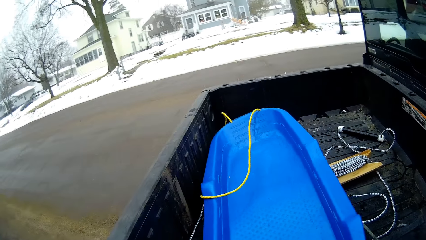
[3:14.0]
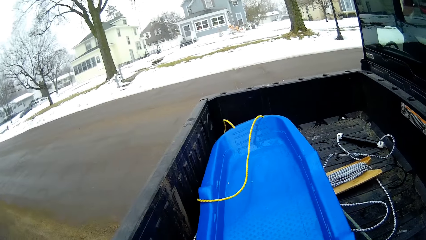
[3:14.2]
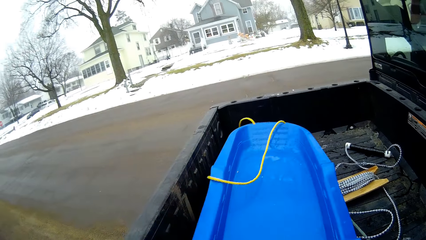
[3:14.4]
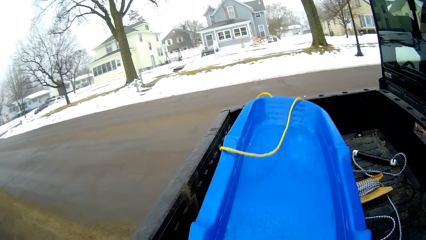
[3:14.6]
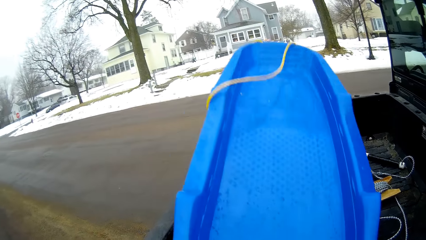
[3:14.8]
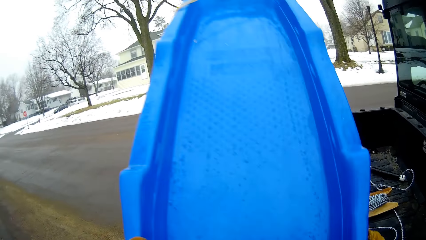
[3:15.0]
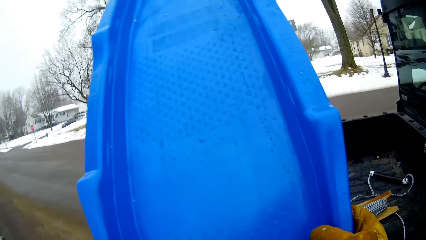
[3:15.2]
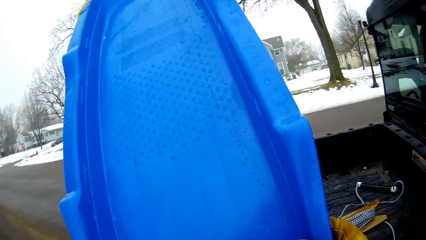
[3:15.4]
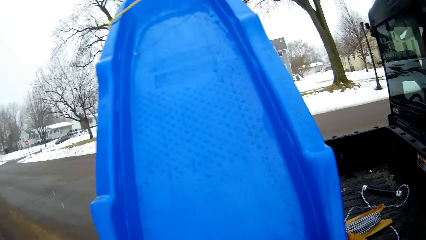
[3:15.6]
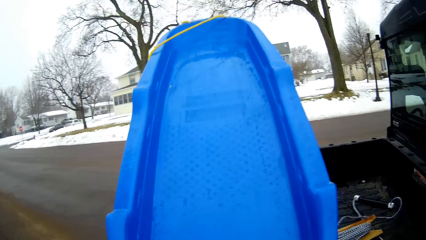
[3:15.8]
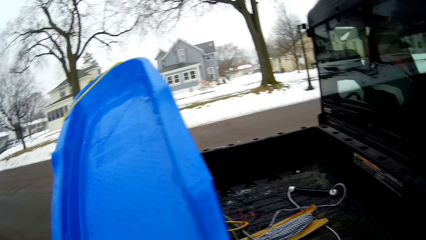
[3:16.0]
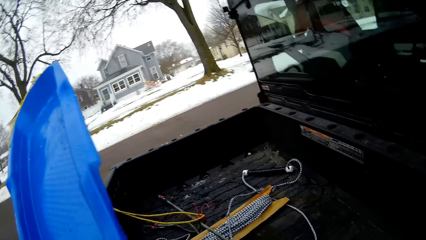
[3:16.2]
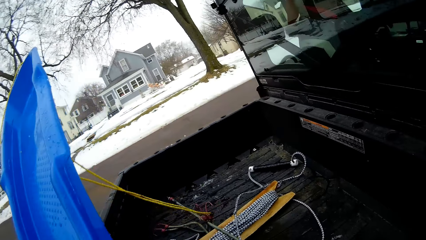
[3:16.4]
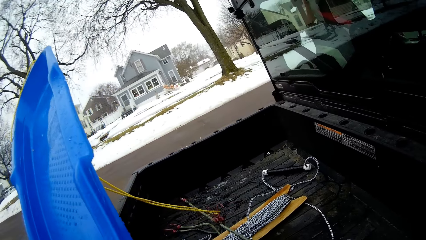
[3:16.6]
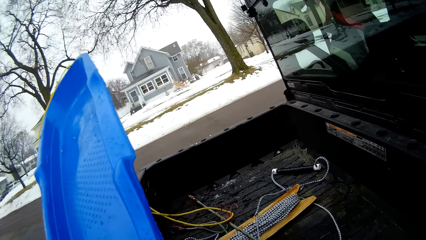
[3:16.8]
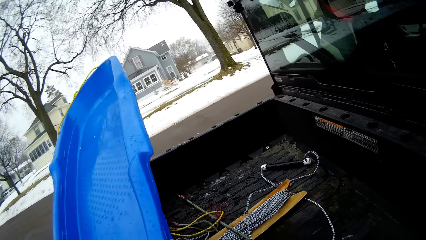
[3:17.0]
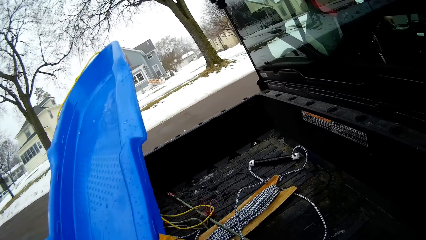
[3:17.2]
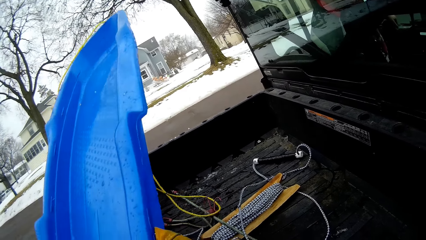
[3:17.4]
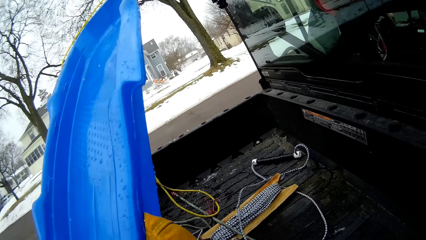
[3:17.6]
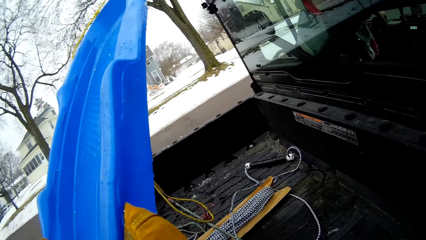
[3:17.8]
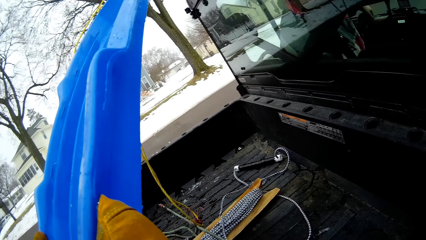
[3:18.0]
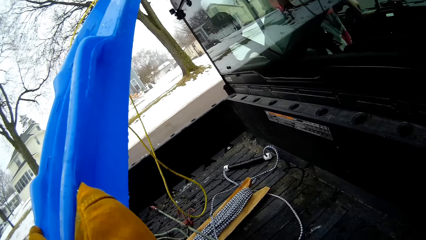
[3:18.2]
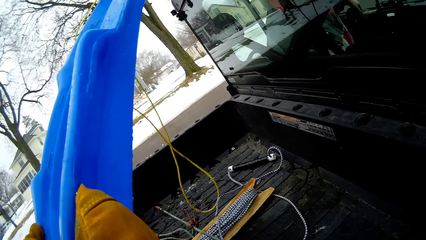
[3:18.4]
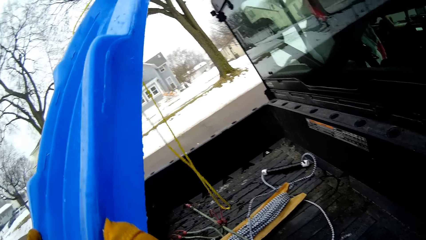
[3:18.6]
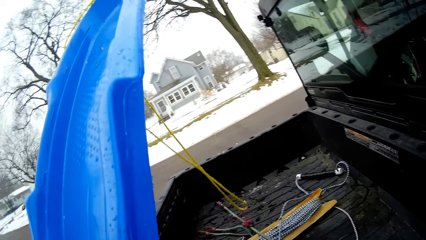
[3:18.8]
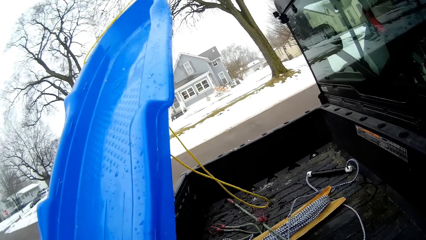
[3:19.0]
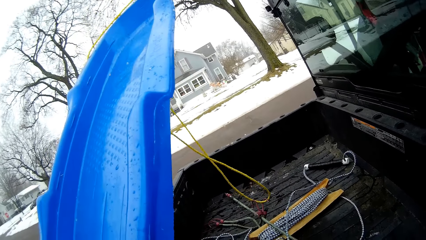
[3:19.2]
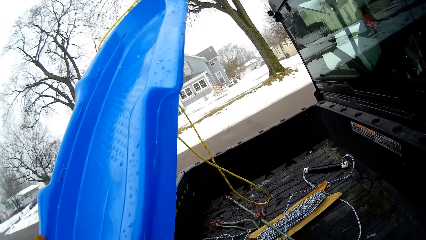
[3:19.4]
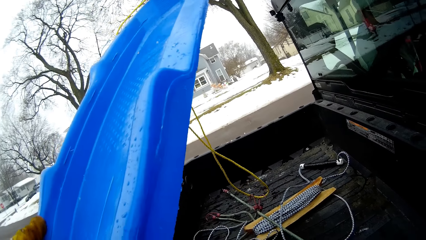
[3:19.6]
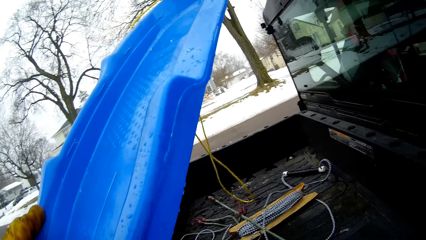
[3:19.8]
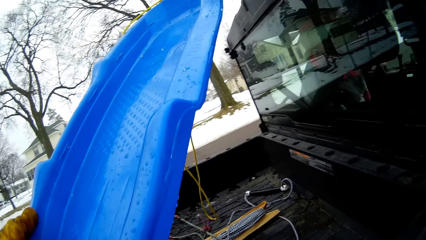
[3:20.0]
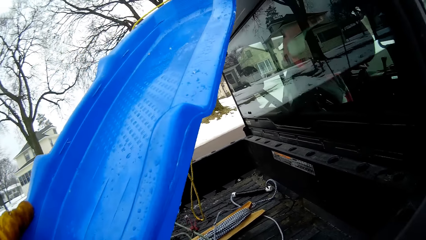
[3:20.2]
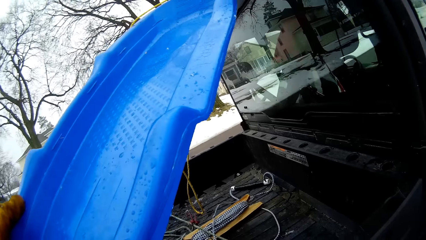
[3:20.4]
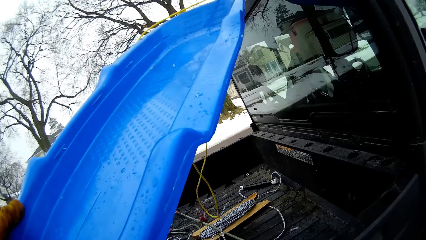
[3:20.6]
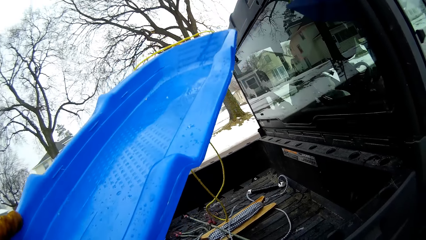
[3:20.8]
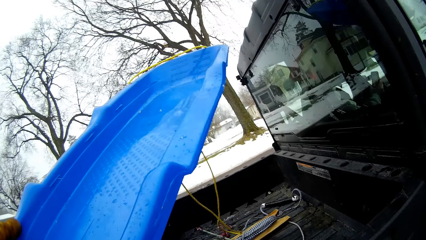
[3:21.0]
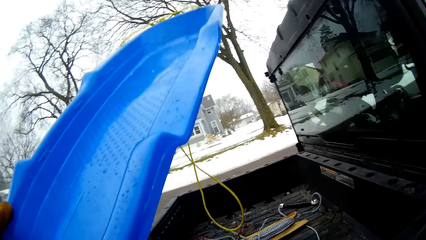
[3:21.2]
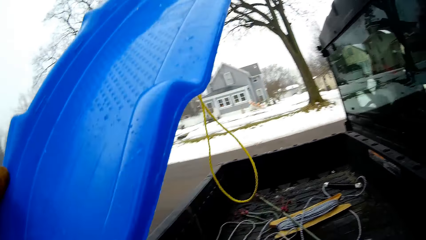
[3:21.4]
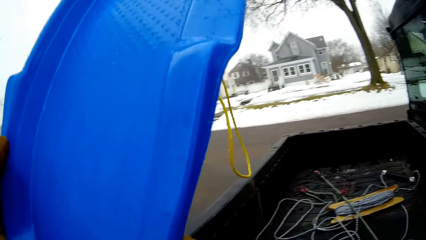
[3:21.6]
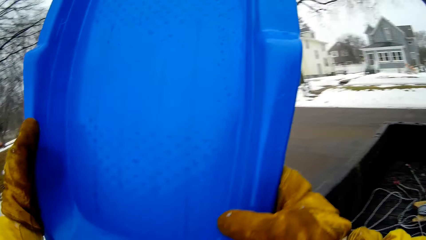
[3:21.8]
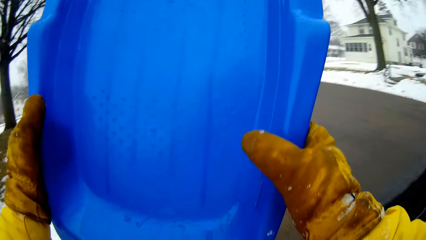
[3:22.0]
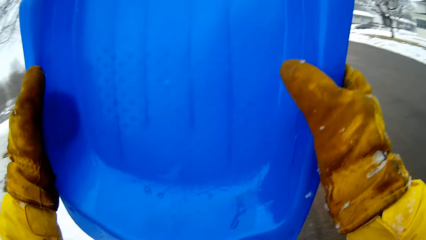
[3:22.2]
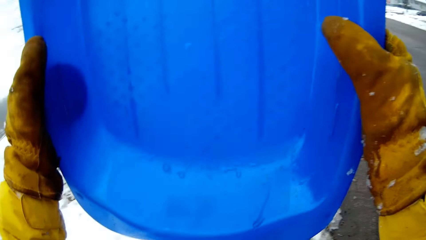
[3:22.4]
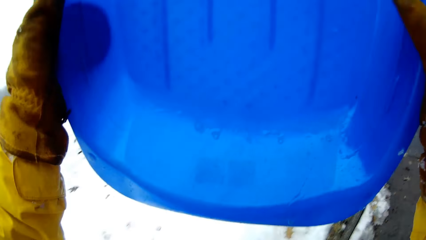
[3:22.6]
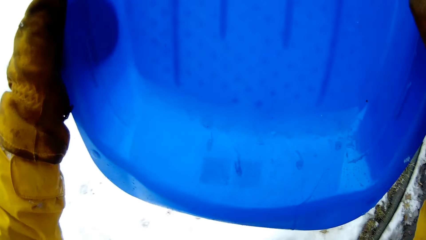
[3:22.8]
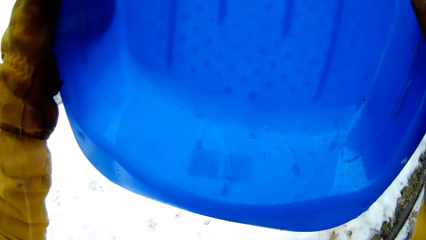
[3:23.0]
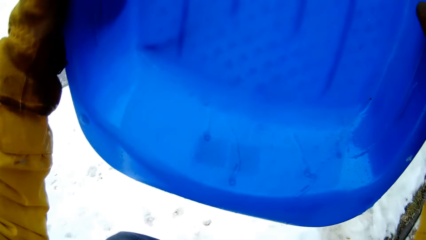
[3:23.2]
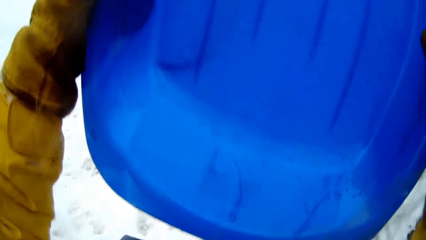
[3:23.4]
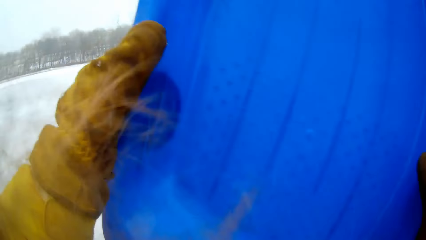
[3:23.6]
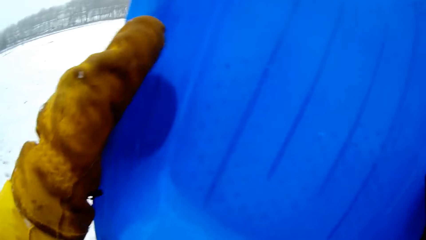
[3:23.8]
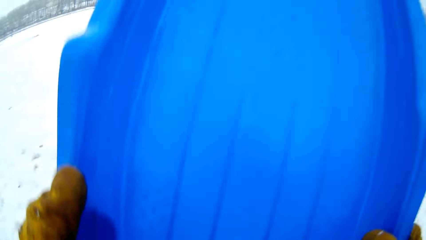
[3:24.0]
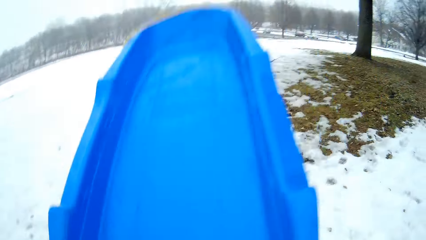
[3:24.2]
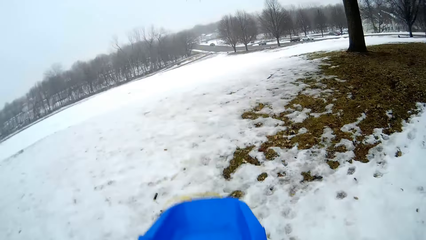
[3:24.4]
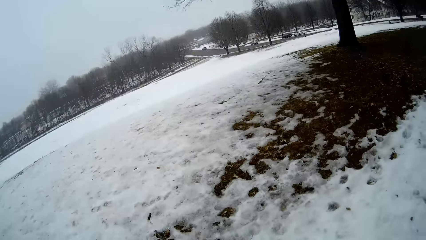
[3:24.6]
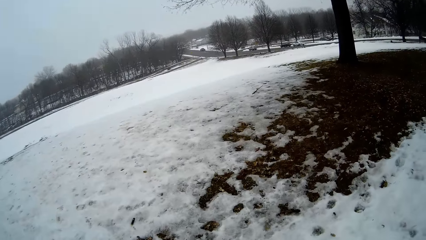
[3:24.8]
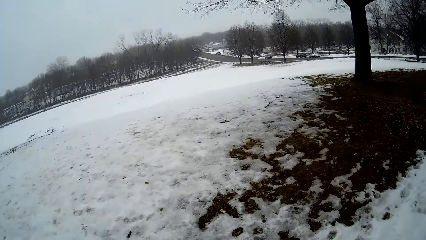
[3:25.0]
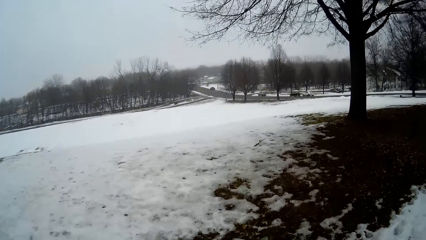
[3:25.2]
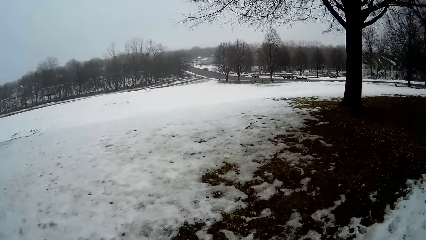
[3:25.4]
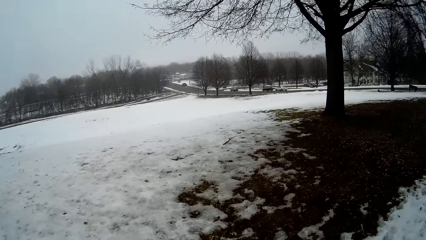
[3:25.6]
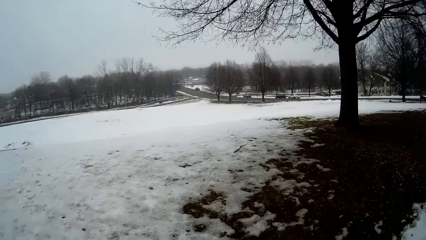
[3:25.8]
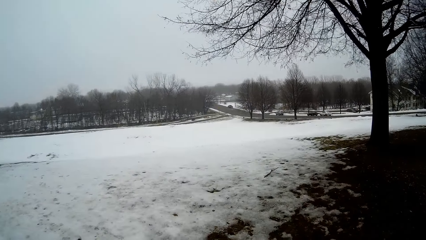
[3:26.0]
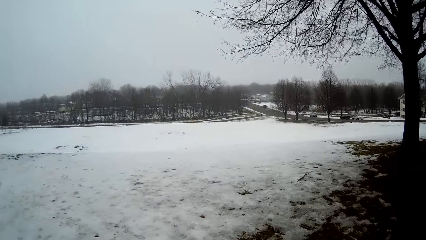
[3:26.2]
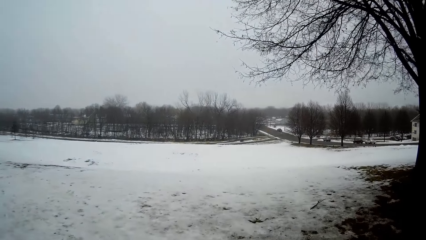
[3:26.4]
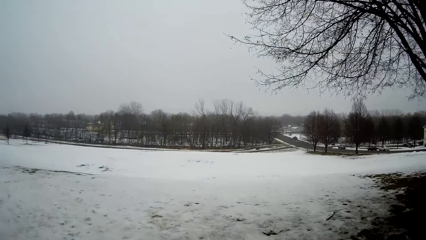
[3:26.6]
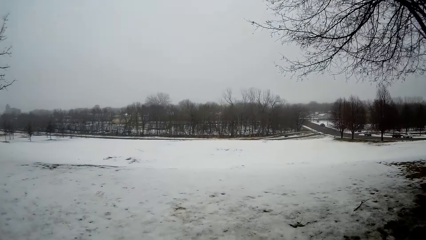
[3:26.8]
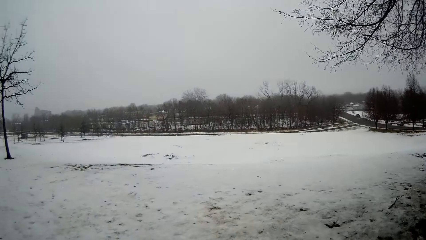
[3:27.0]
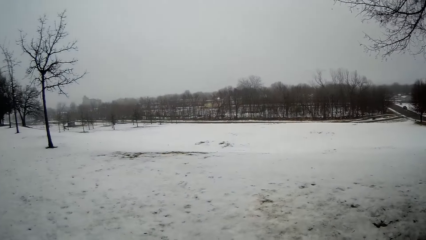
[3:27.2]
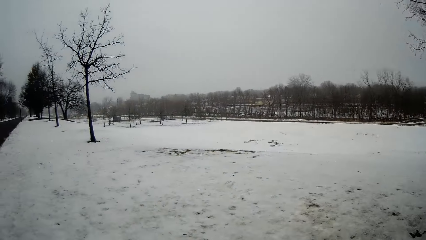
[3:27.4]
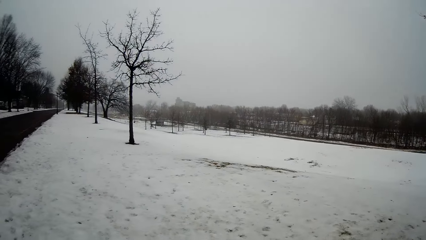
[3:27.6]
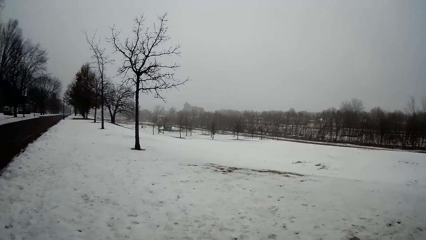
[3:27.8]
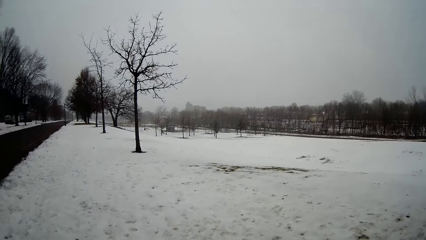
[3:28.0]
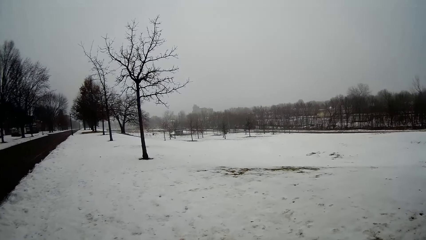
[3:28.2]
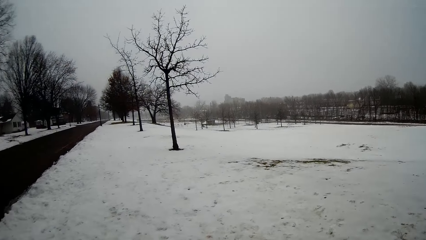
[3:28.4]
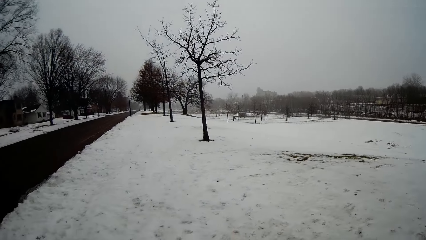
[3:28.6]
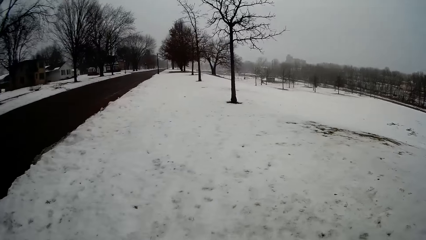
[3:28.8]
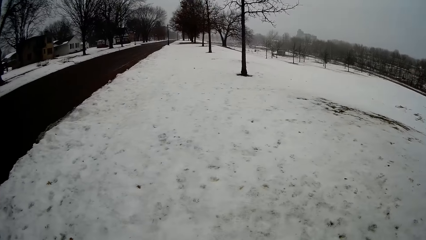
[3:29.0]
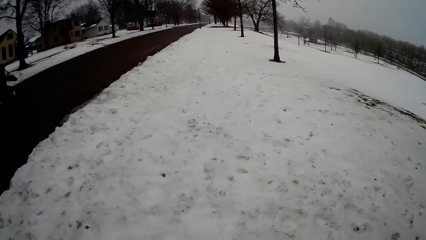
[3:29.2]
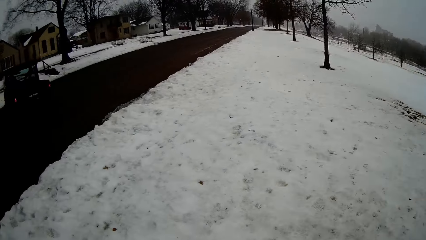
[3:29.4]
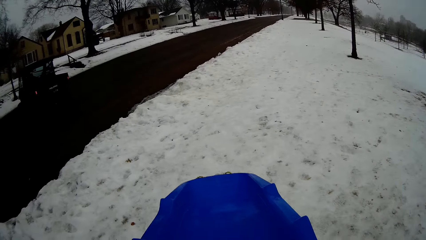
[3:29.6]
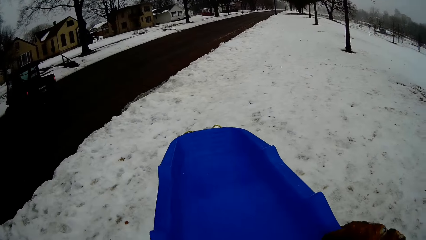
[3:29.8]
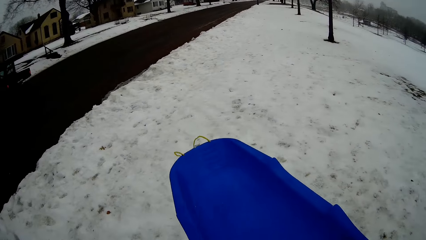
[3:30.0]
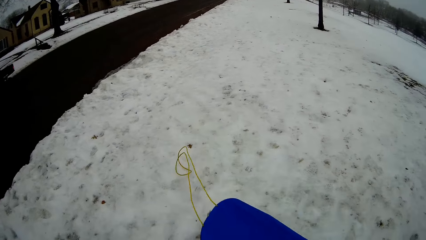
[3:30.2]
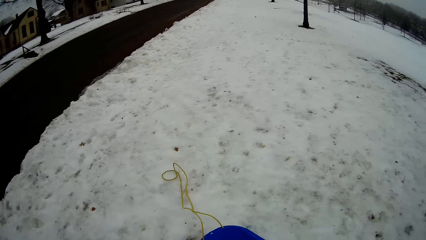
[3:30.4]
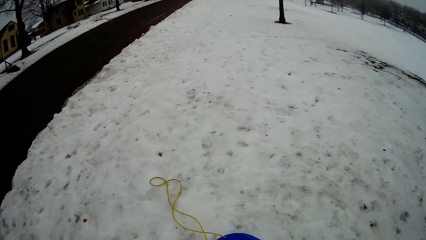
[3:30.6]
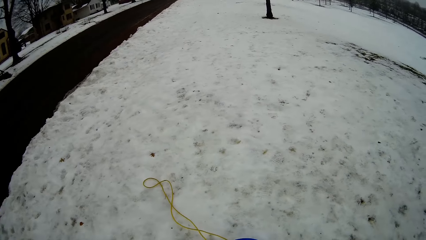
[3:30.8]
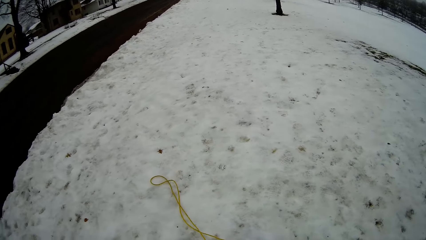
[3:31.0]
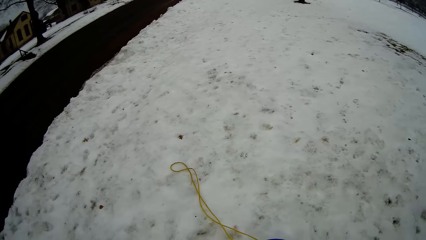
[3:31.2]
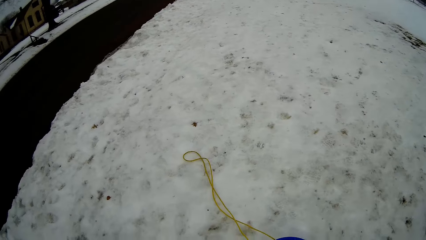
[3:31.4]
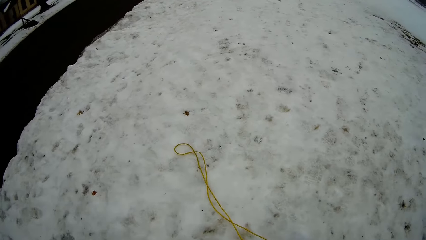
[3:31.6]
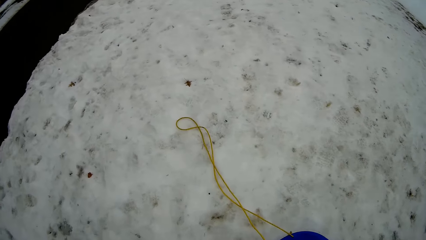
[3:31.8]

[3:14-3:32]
The camera wearer supports the skateboard in her left hand with her right hand. She walks to a snowy lawn from the truck on the road. She drains off some water from the skateboard with both hands. She walks around. She places the skateboard on the snowy lawn with both hands.
